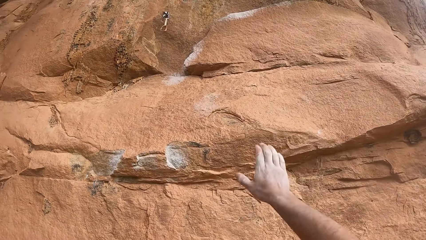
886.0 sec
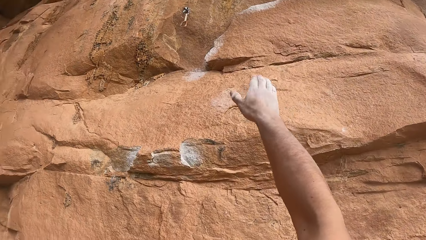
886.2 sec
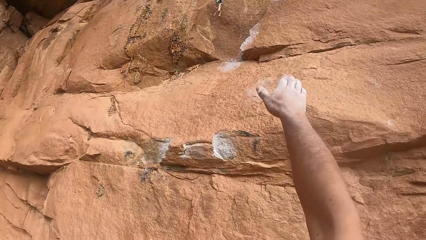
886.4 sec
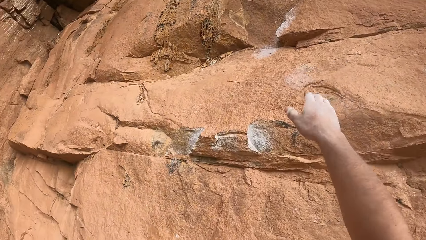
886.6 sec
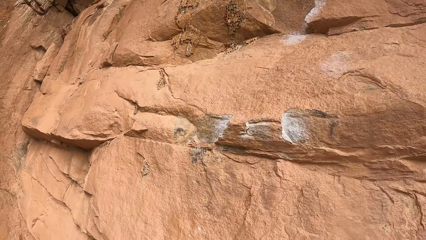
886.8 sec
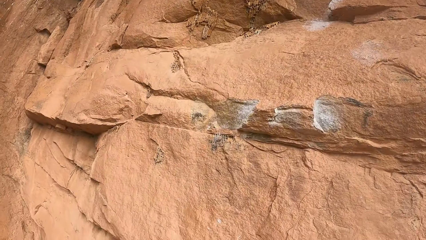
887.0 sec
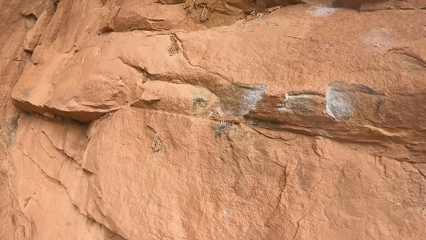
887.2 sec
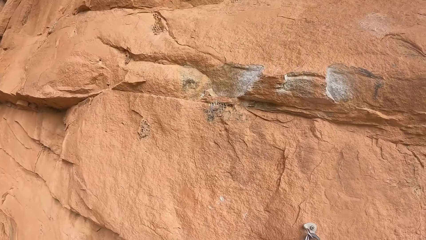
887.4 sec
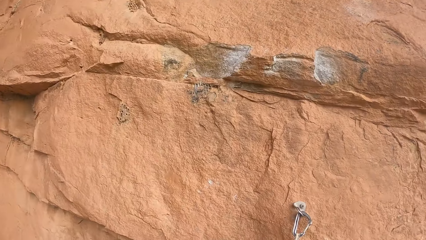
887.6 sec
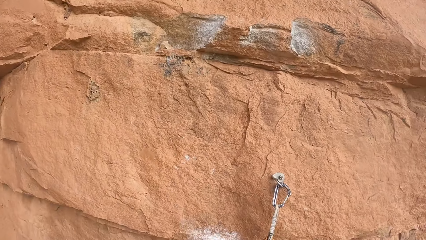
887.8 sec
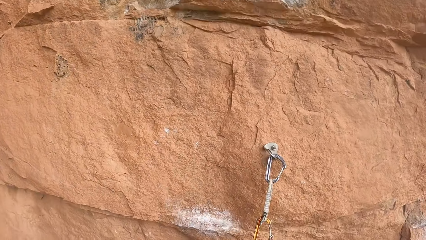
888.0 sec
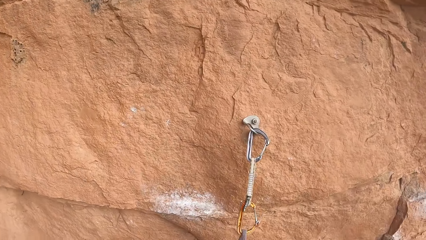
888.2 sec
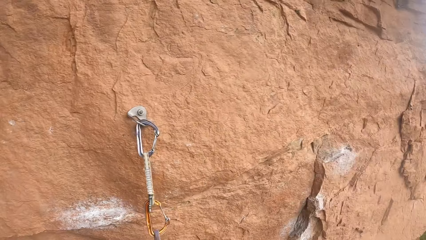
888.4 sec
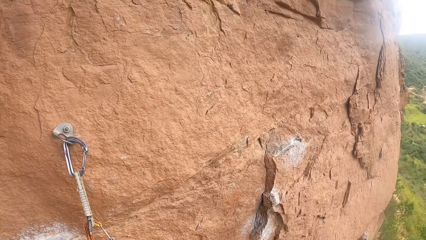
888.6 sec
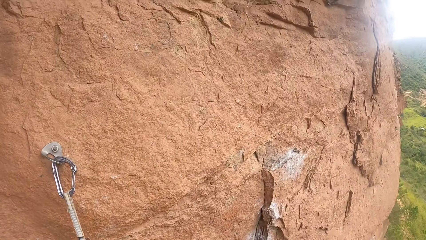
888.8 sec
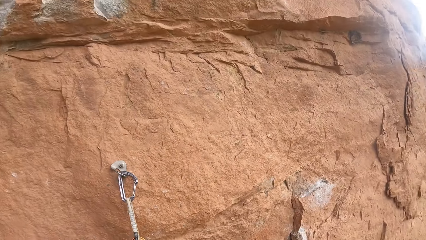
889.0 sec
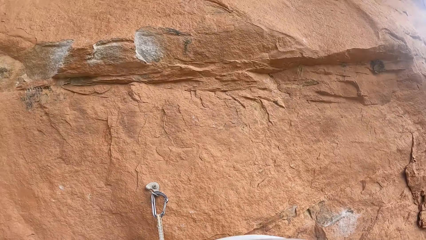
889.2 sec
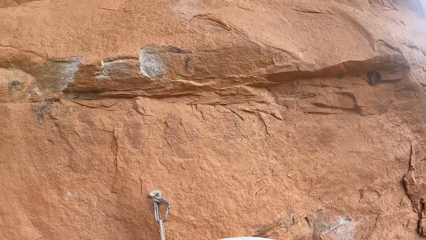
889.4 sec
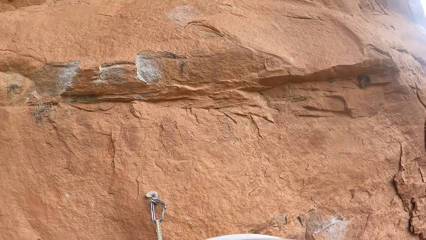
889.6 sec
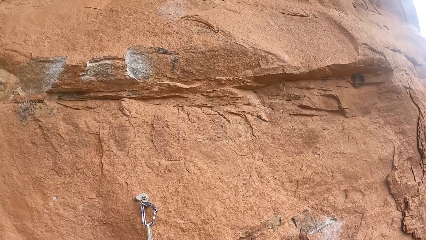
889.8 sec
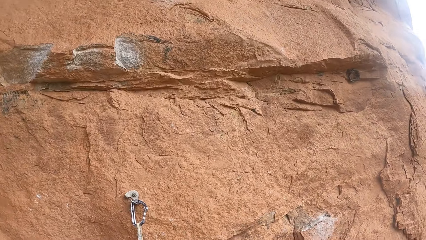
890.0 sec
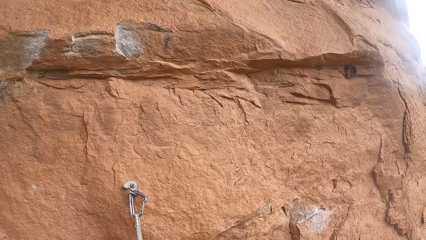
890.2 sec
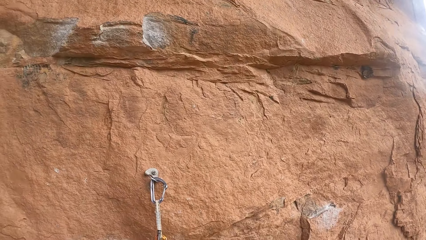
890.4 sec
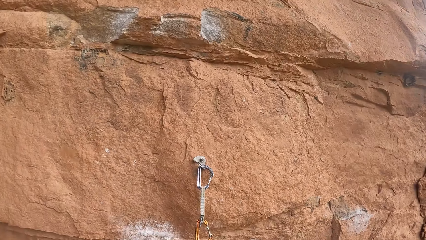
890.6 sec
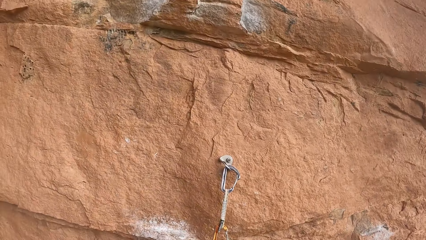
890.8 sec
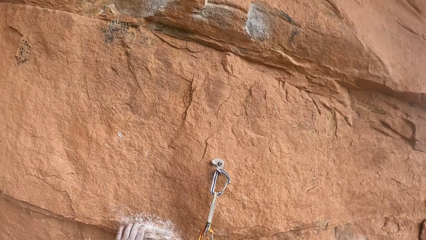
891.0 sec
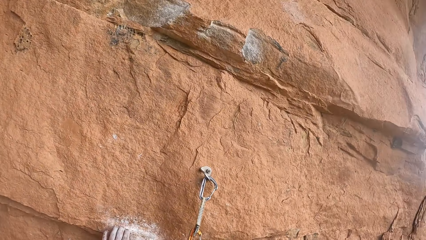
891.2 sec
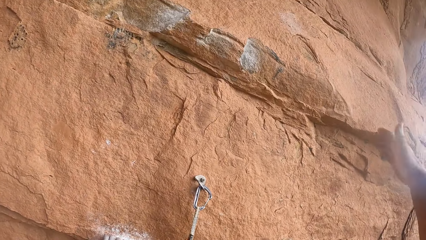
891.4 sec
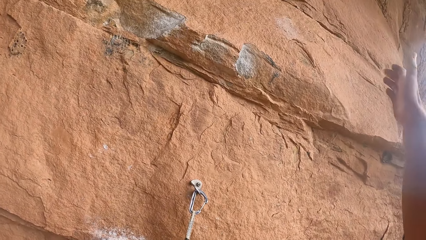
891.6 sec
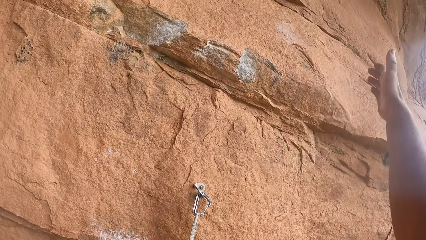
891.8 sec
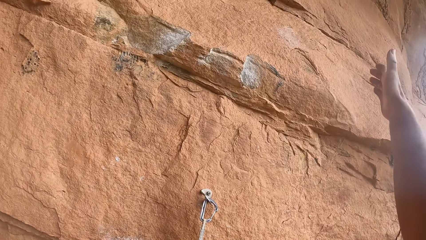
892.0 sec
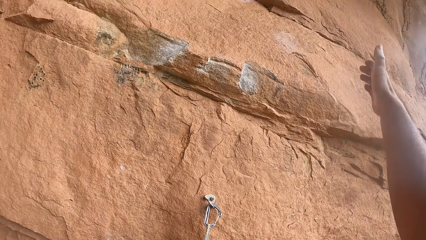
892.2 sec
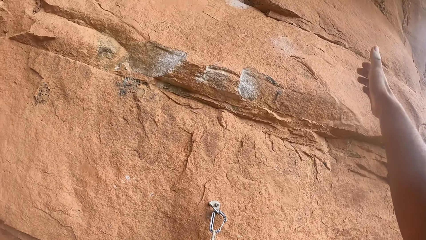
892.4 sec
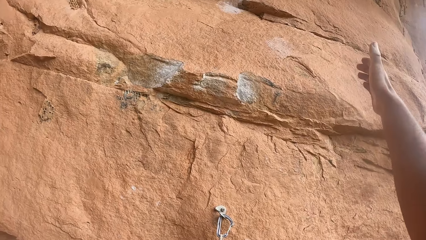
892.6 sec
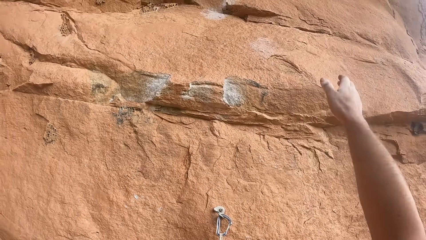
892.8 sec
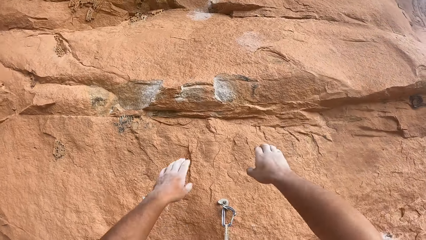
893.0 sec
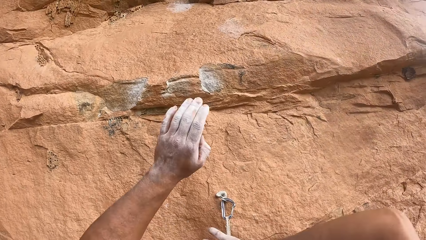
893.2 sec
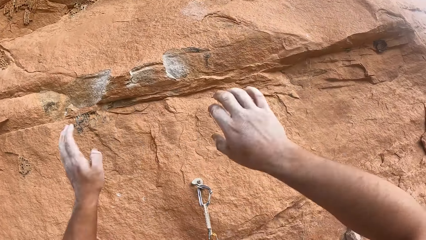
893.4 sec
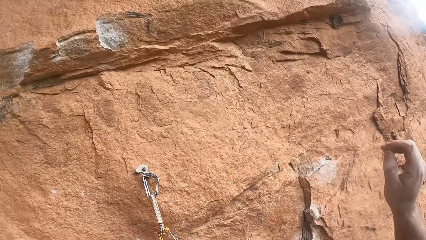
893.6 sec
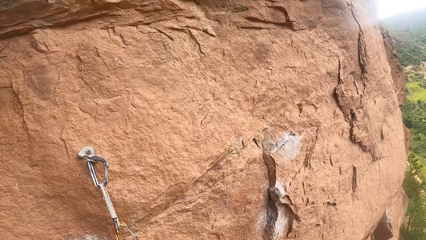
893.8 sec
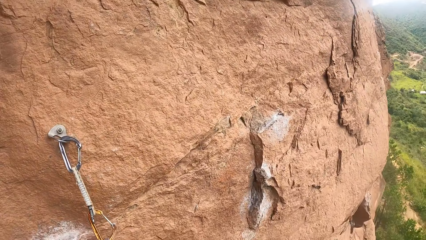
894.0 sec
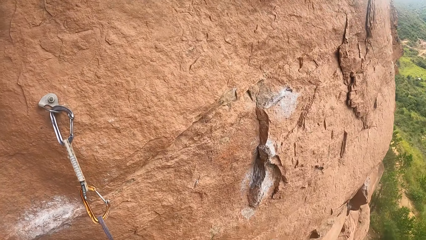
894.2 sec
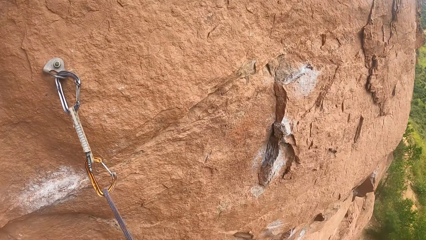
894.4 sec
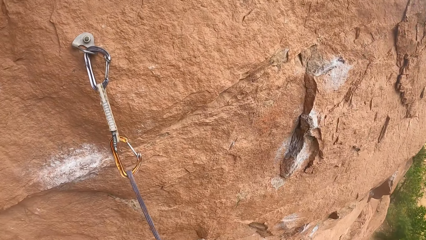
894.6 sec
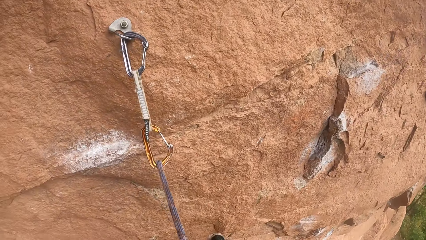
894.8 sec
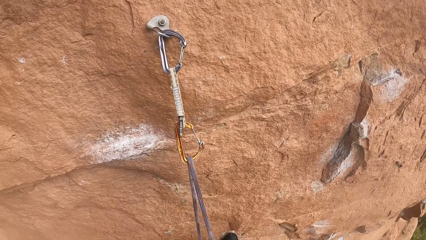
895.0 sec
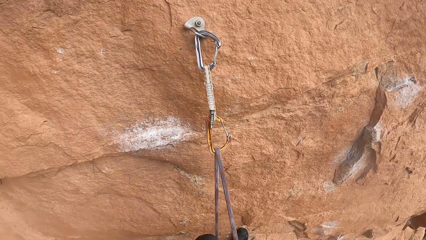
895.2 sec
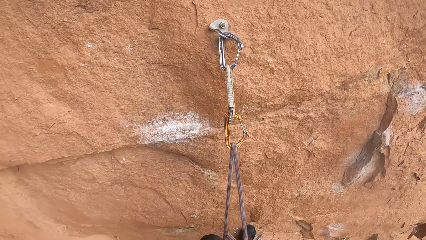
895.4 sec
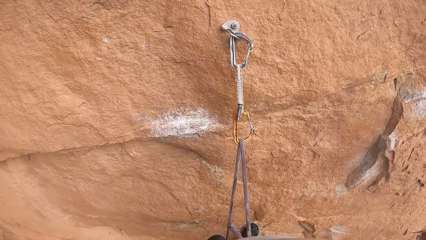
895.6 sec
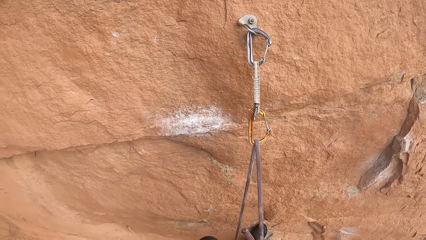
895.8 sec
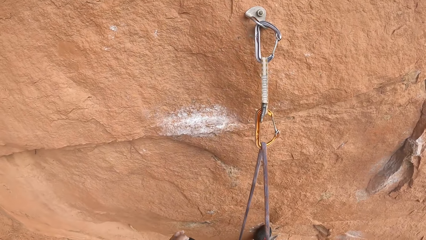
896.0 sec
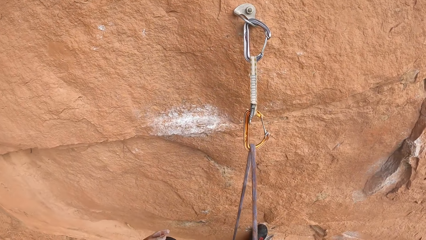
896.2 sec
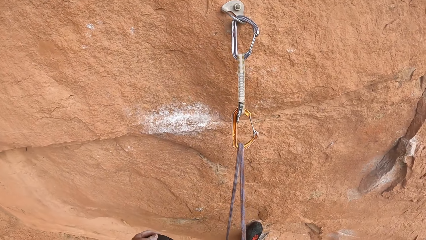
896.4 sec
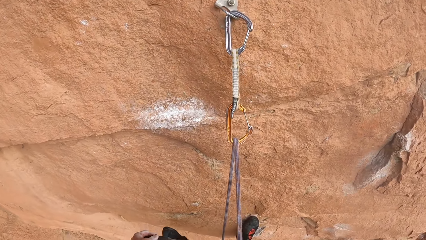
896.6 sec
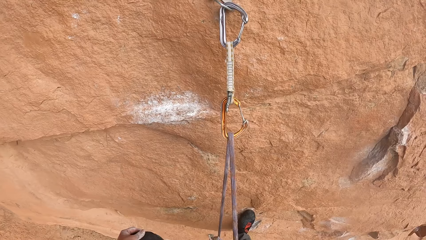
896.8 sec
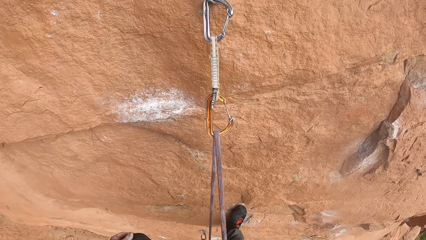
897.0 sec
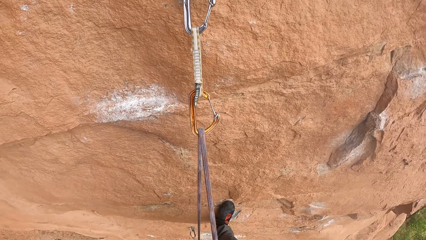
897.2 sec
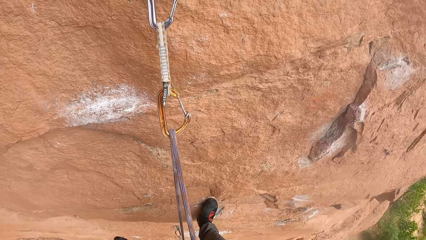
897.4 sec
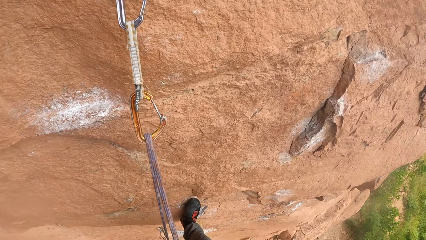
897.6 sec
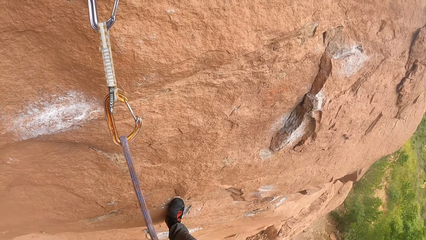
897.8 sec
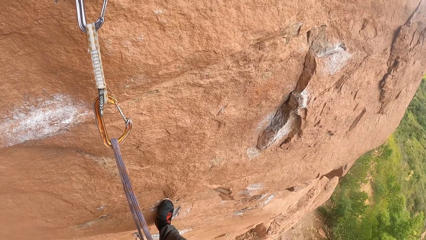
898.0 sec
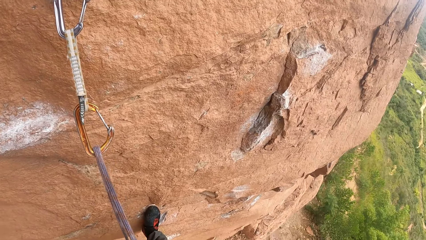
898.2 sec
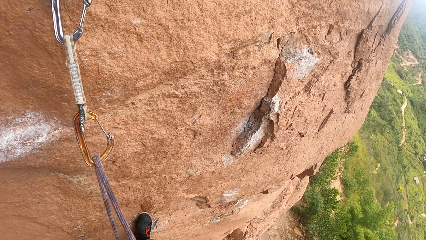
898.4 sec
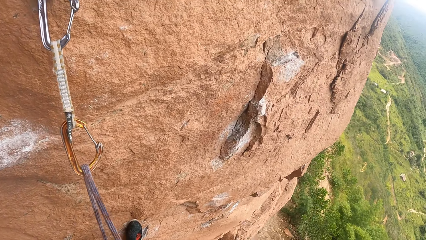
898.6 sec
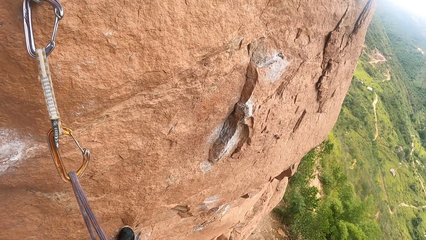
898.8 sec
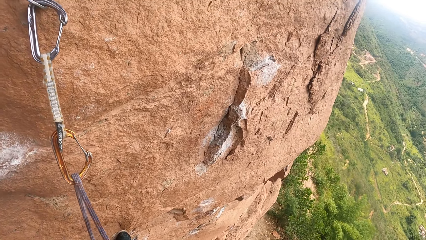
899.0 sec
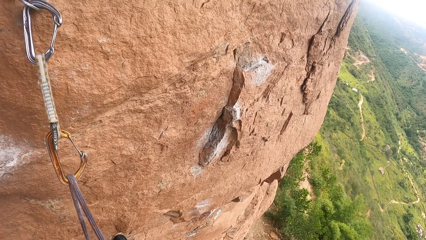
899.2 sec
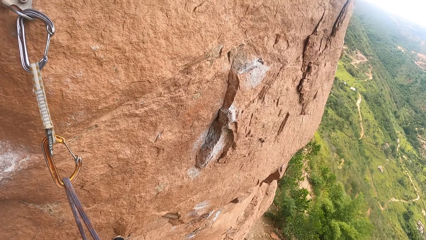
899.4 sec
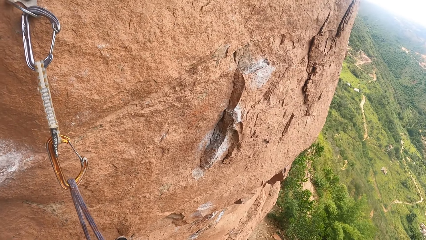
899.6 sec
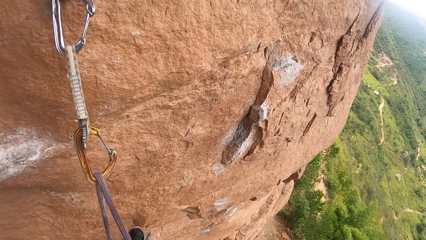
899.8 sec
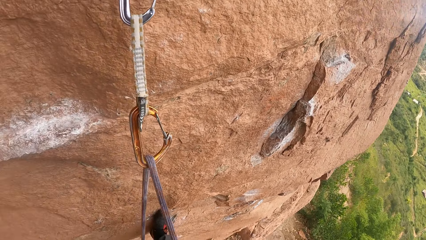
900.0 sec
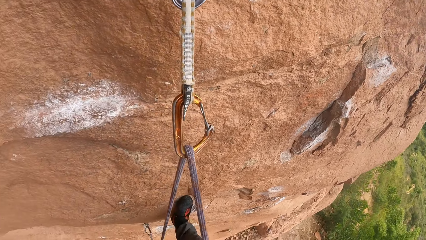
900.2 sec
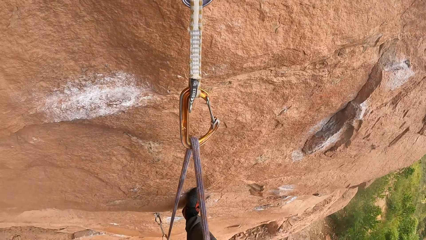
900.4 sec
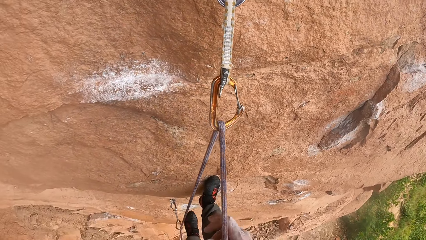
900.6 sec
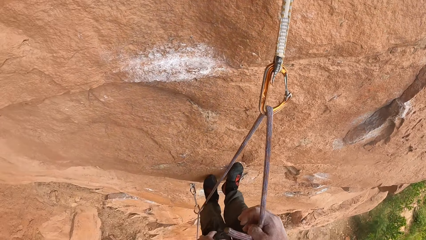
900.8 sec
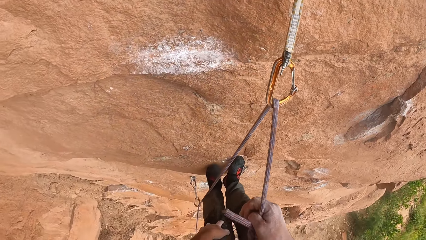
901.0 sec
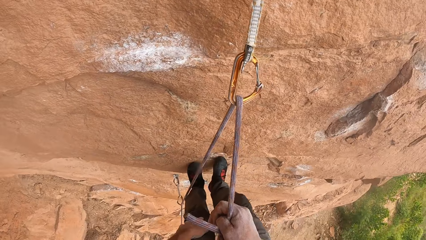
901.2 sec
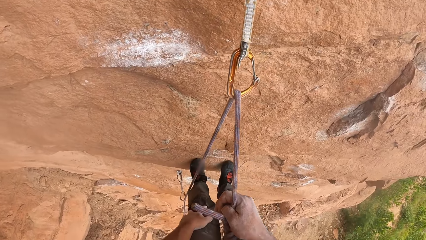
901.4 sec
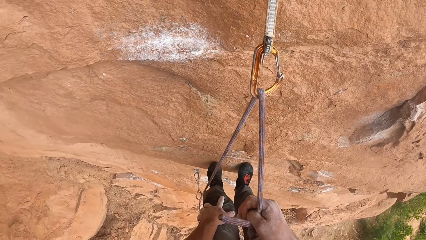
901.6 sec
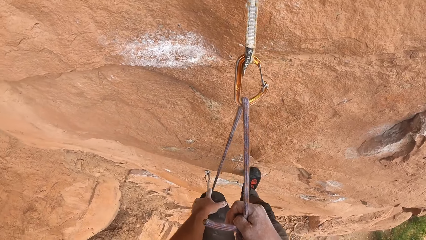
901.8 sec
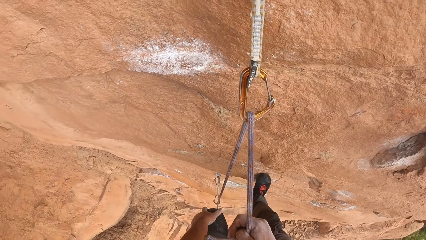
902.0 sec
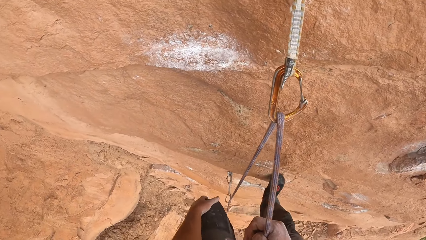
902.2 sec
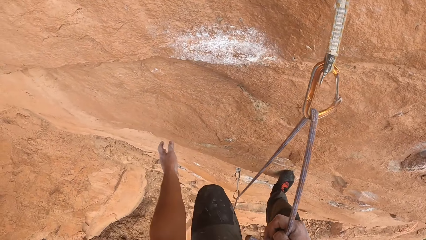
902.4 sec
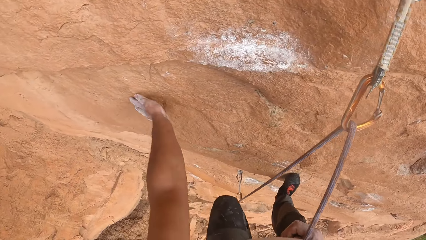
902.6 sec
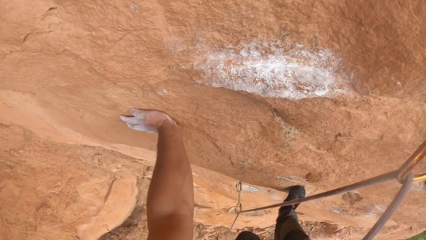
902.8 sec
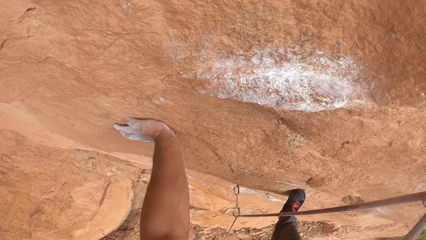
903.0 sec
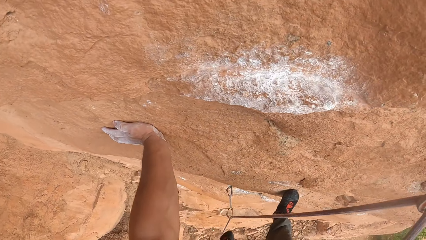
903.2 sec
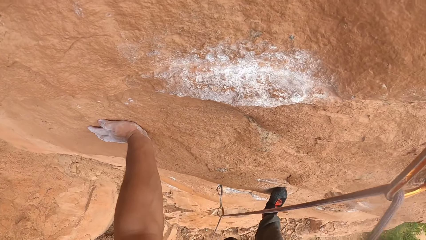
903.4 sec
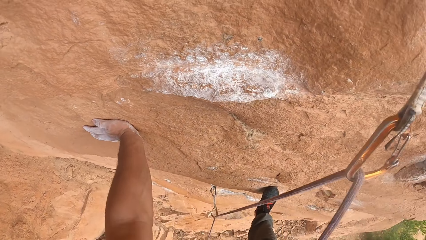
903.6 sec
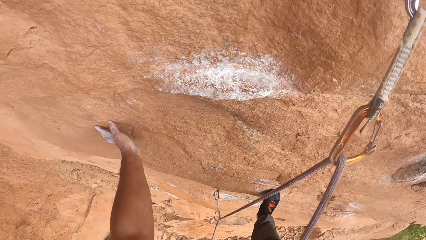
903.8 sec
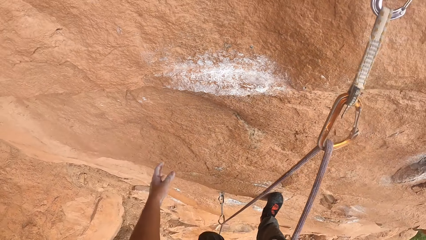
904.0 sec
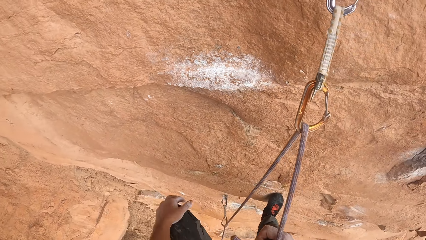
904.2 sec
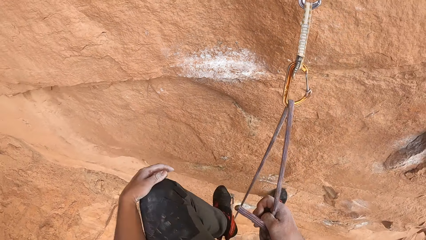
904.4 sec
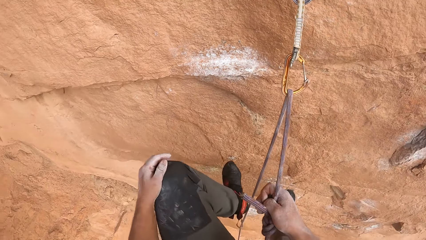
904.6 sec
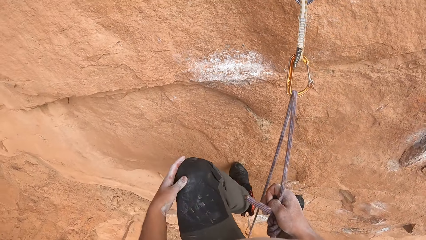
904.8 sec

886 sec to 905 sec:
The camera wearer raises a hand and lowers the hand. They look around. They raise the hand. They move the hands. They look at the mountain. They lower the hands. They hold the climbing rope. They put the hand on the stone or rock.
